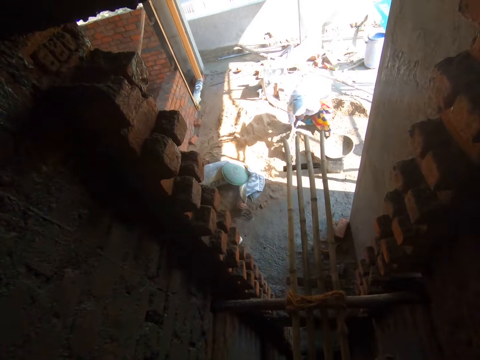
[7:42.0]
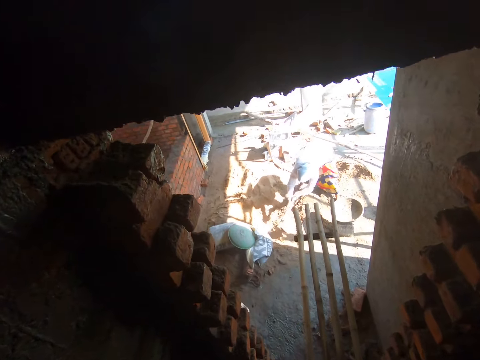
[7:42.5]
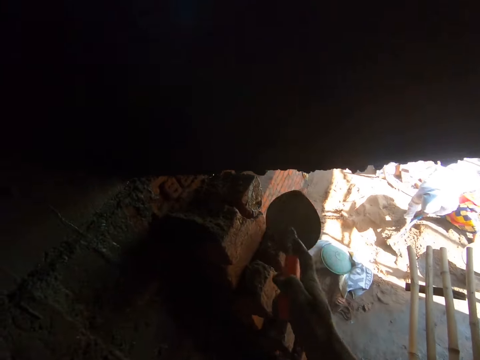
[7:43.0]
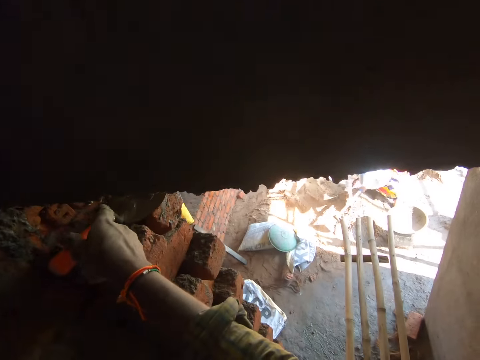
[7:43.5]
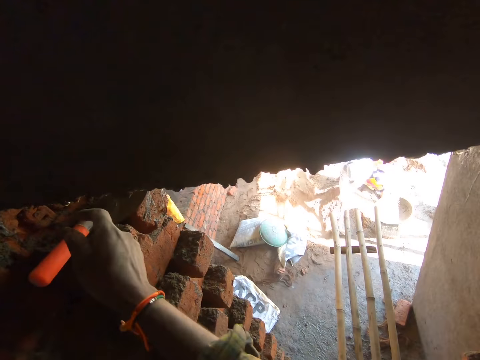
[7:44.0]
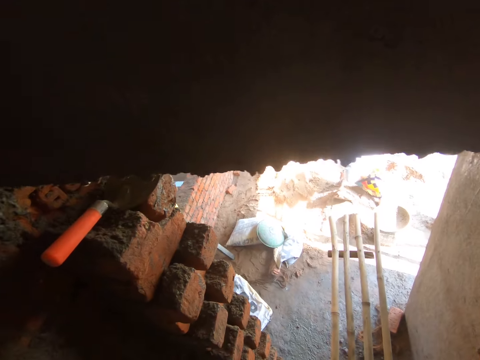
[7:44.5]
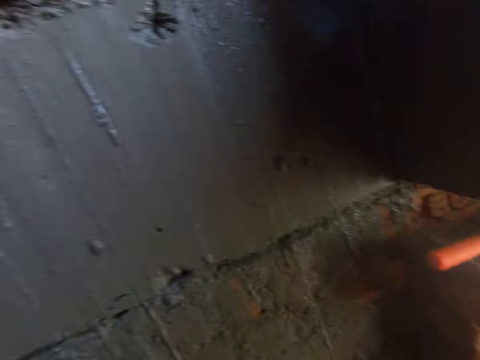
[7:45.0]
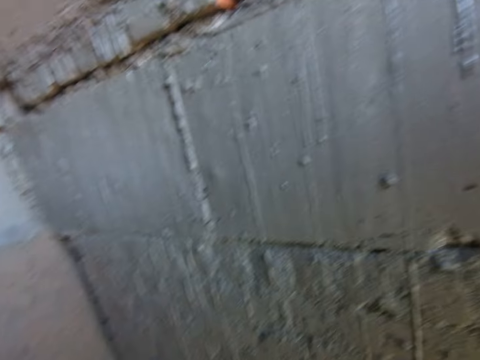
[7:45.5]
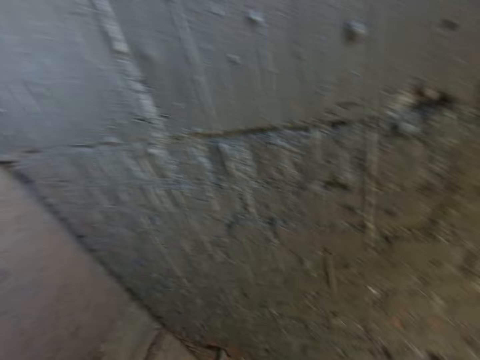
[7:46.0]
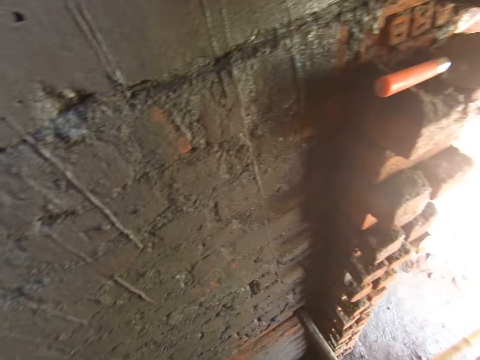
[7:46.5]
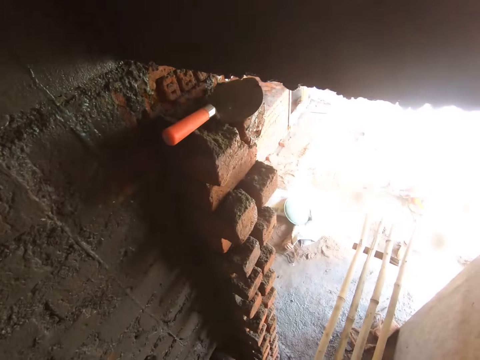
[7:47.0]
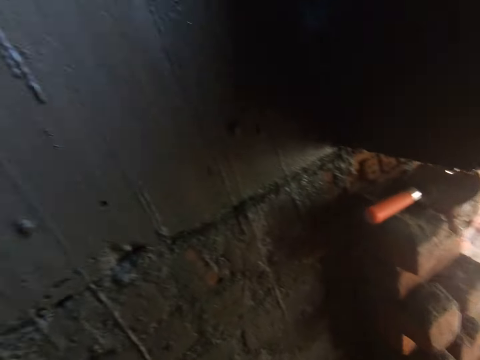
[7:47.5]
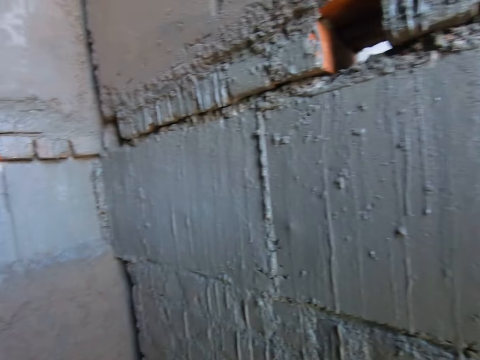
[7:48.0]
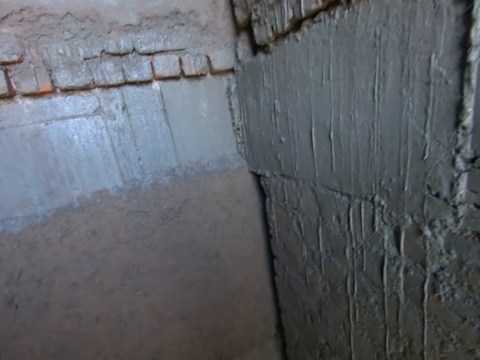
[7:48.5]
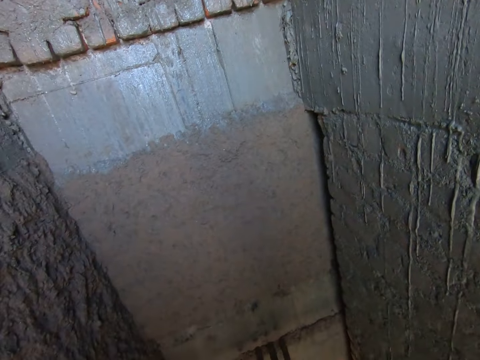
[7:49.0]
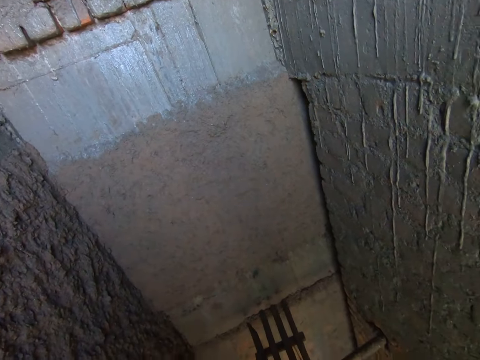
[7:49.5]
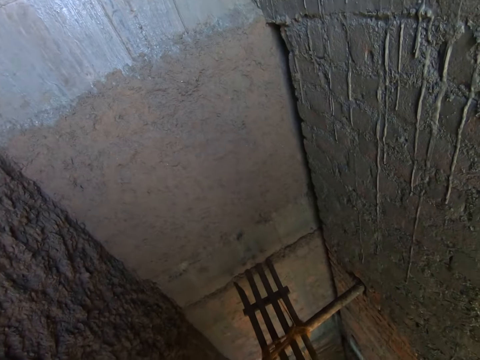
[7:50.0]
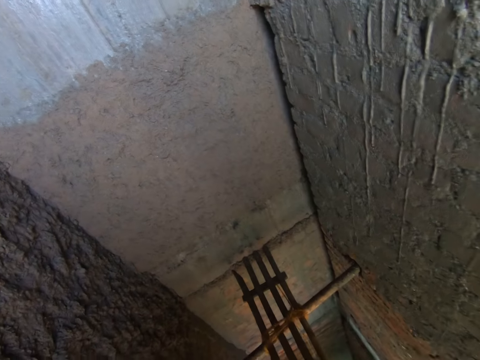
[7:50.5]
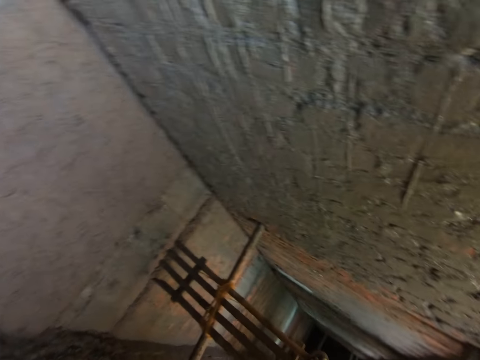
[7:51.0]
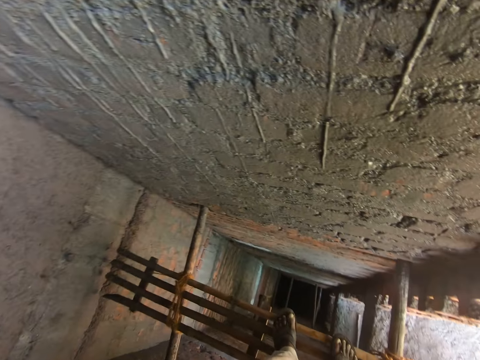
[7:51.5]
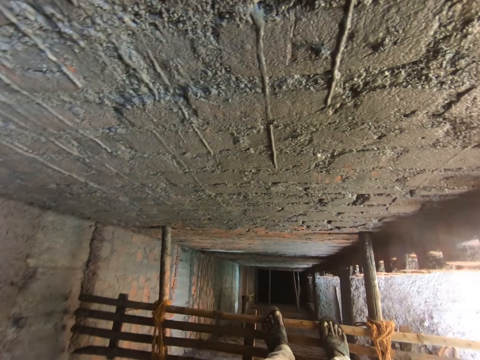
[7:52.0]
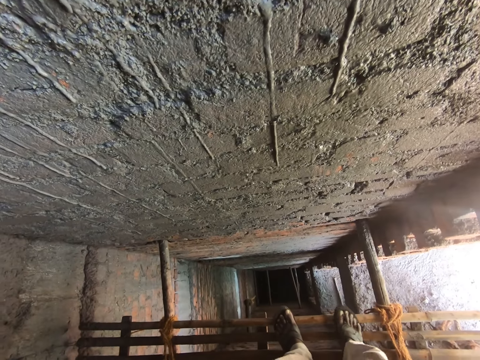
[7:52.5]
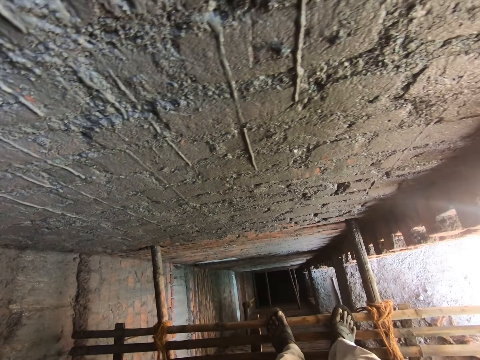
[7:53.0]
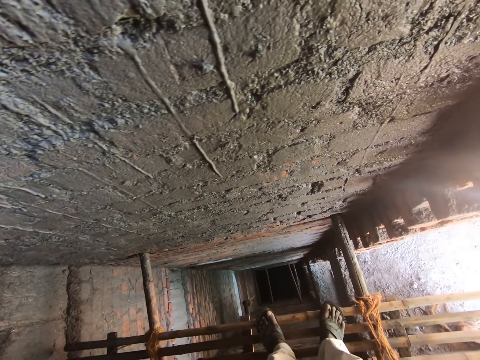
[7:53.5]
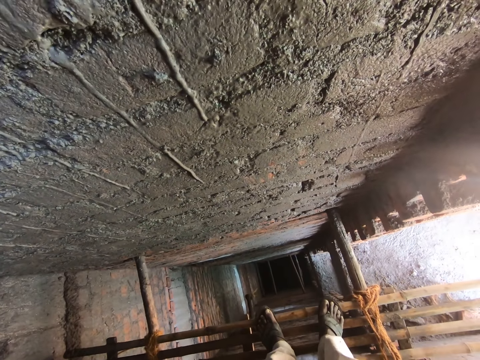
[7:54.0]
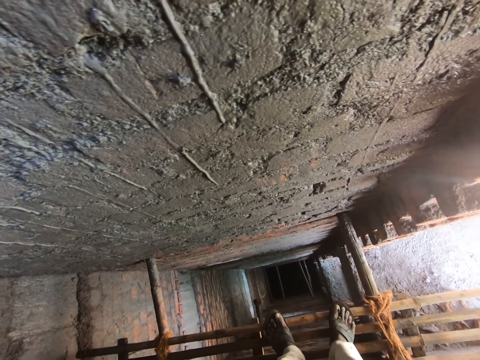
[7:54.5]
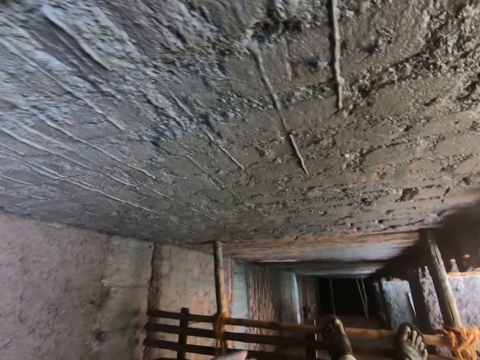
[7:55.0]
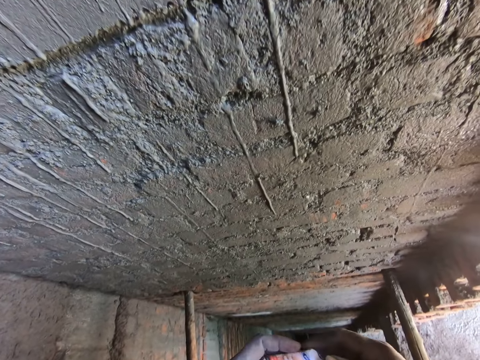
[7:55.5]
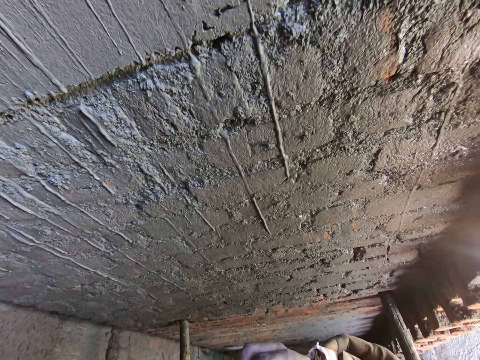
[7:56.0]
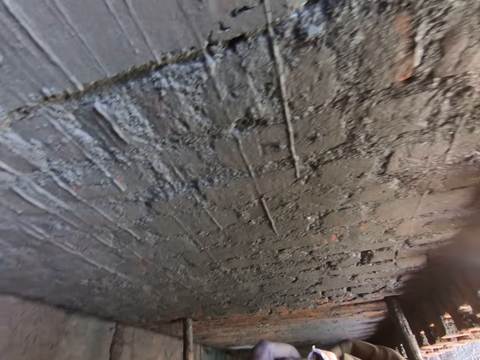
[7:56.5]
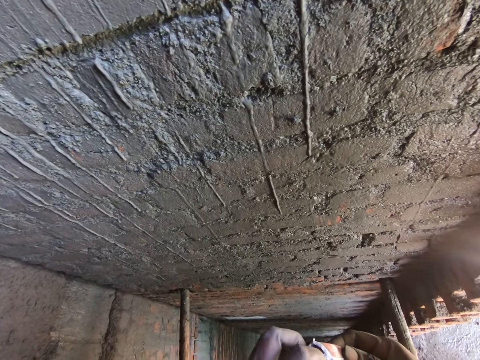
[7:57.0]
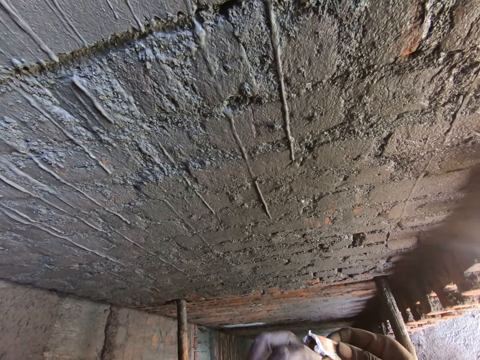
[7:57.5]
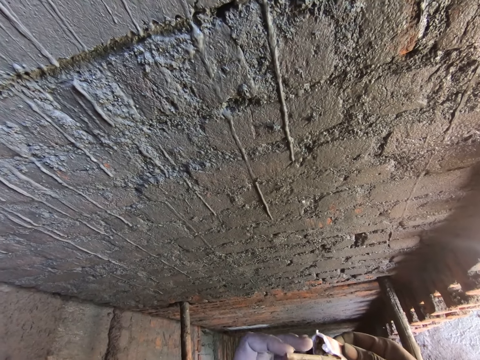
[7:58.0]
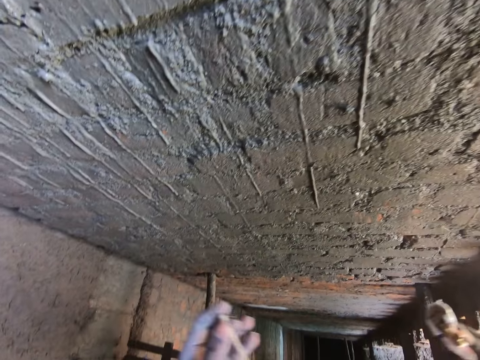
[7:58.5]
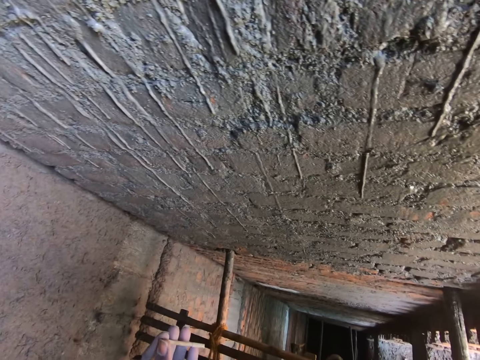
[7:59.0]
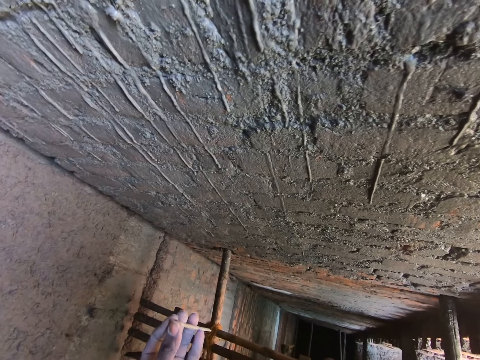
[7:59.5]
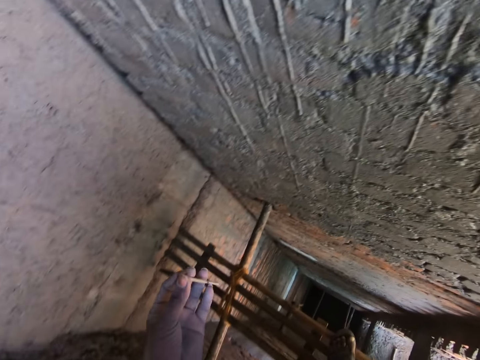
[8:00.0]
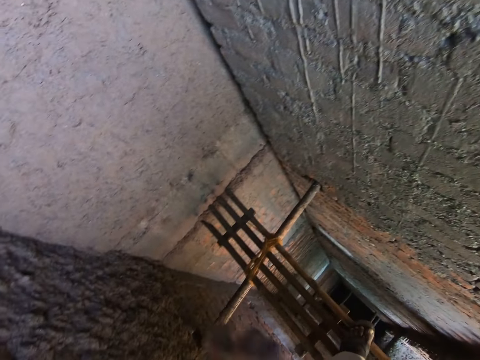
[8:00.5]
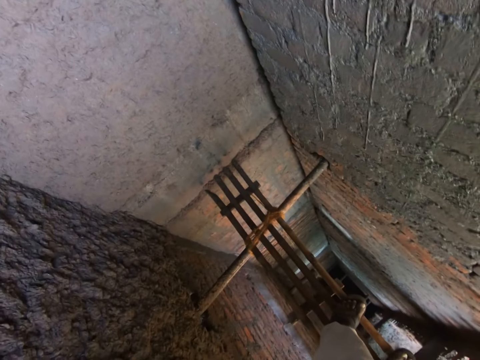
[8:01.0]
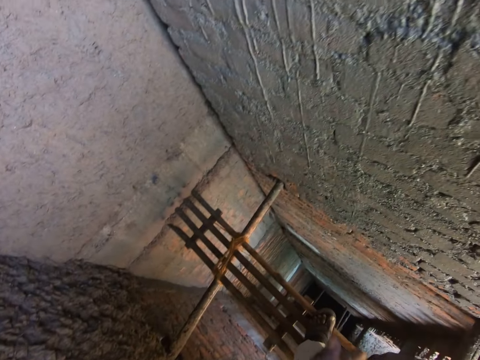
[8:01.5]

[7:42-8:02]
The camera wearer places the trowel in his right hand on a brick. He looks around. He holds a pack of cigarettes with his left hand. He passes the pack of cigarettes from his left hand to his right hand. He removes a cigarette stick from the pack of cigarettes in his right hand with his left hand.

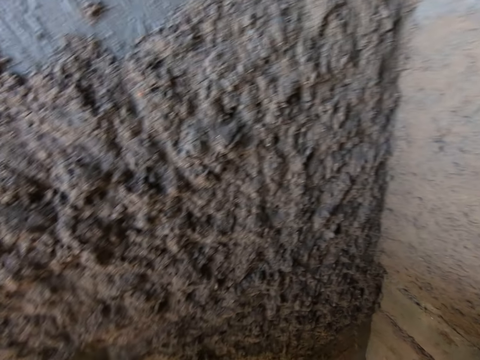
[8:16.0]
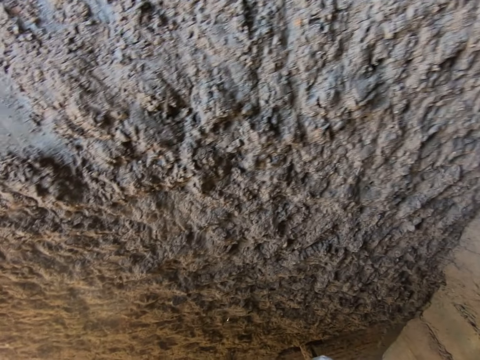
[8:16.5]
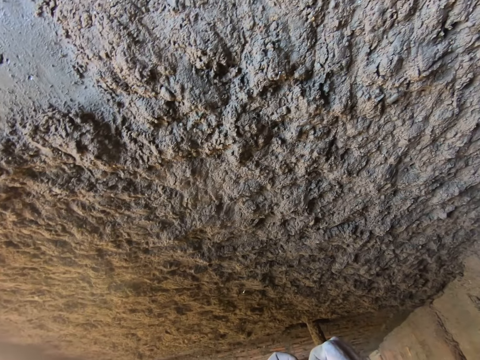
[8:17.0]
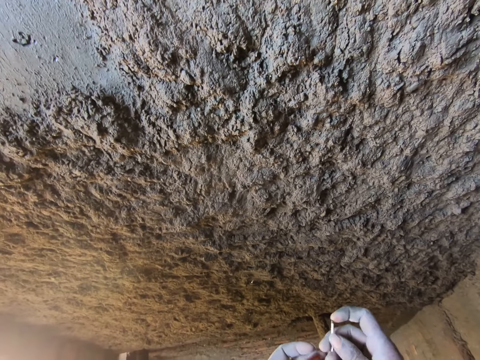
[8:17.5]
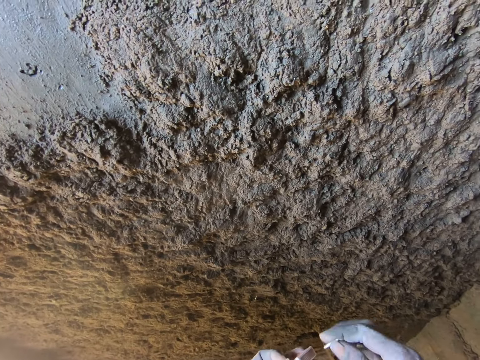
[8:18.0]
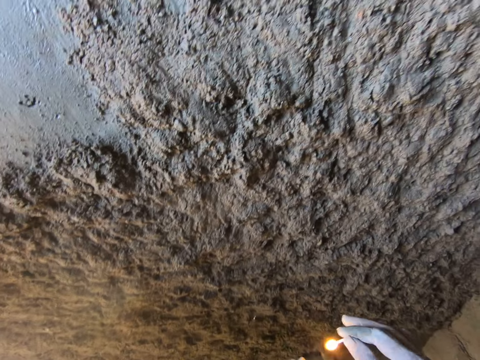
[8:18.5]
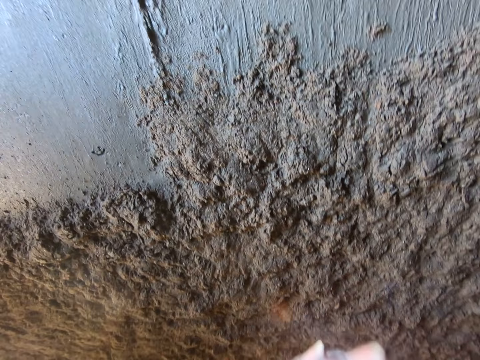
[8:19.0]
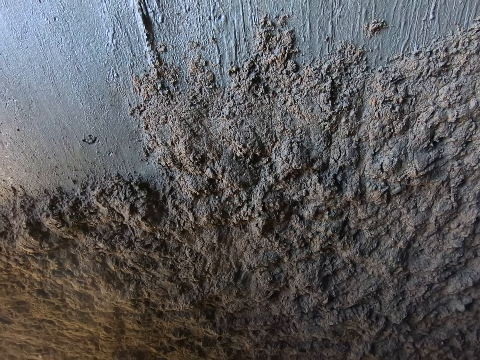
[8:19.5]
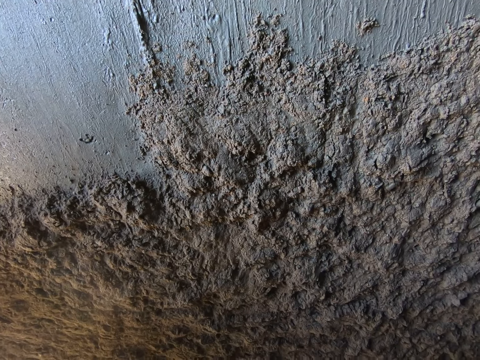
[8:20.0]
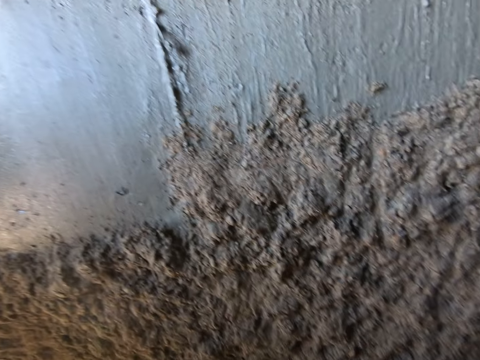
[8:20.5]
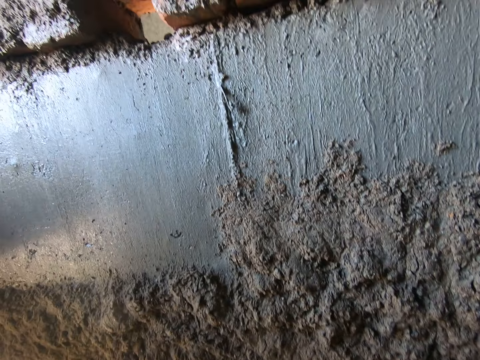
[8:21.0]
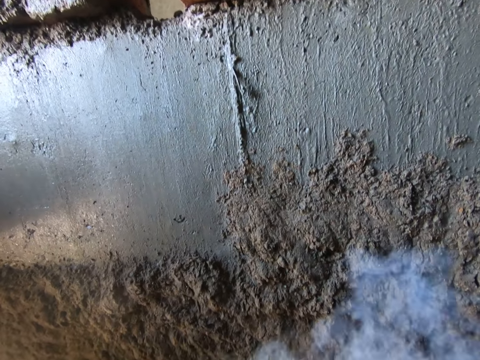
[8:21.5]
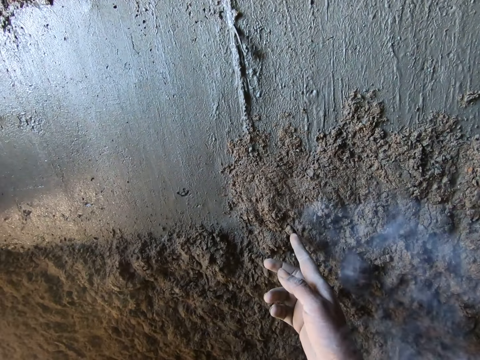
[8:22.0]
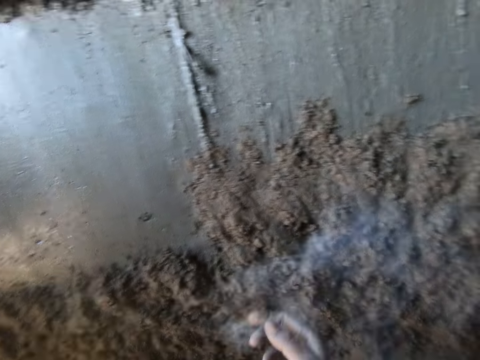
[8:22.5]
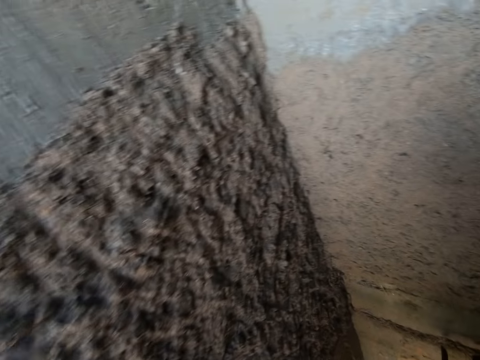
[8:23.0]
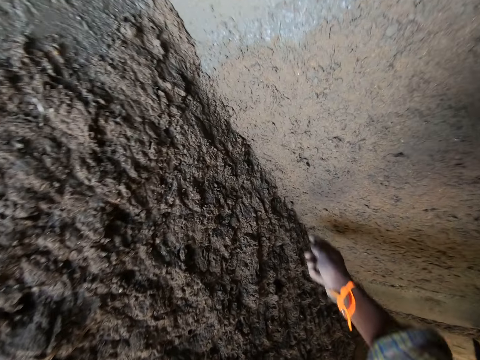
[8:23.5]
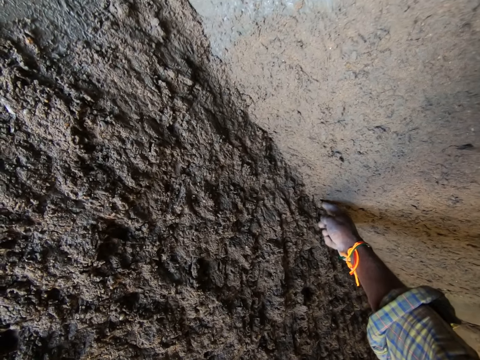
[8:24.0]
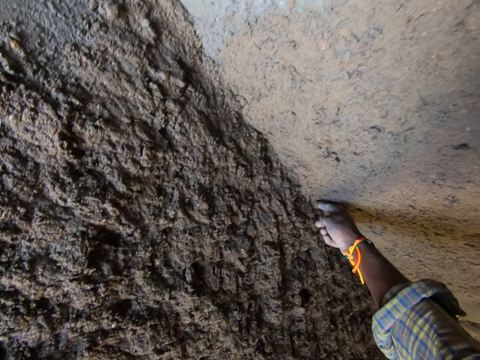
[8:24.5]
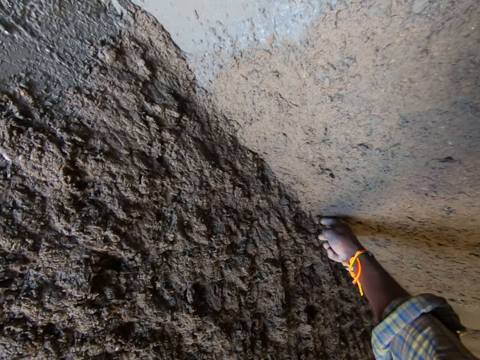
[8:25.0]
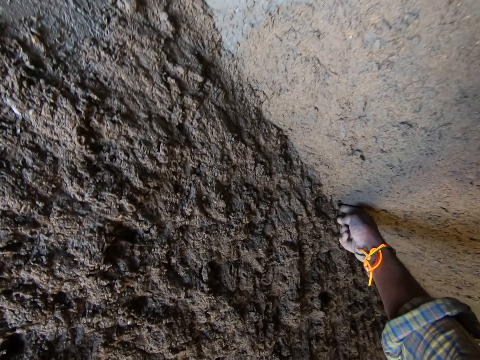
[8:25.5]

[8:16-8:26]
The camera wearer removes a match stick with his right hand from a match box in his left hand. He scratches the match stick in his right hand against the match box in his left hand. He lights the match stick. He touches the wall with his right hand. He touches the wall with his right hand again.
